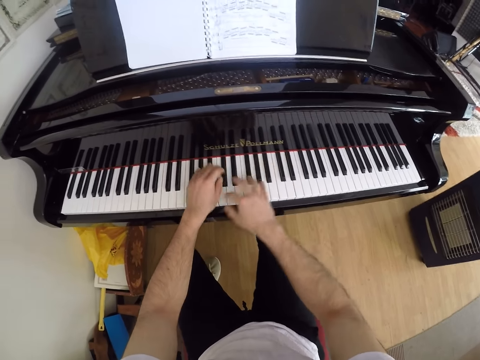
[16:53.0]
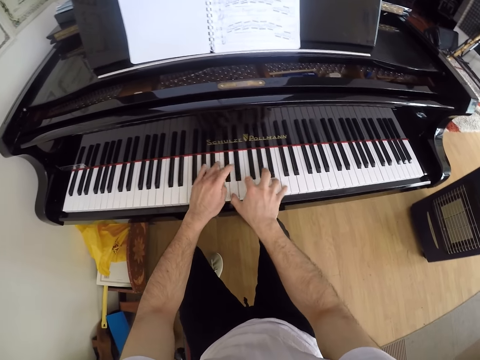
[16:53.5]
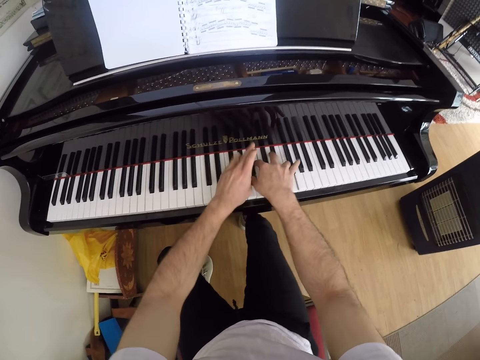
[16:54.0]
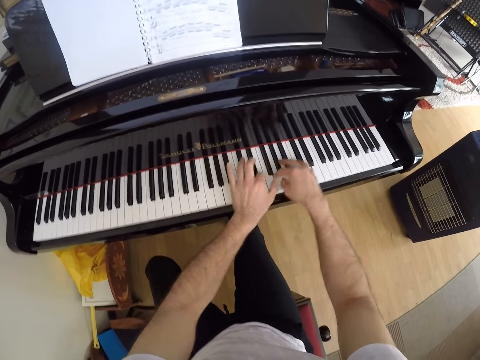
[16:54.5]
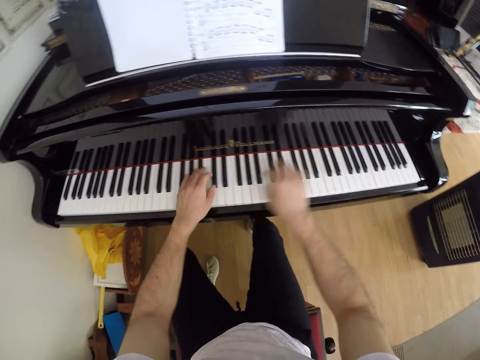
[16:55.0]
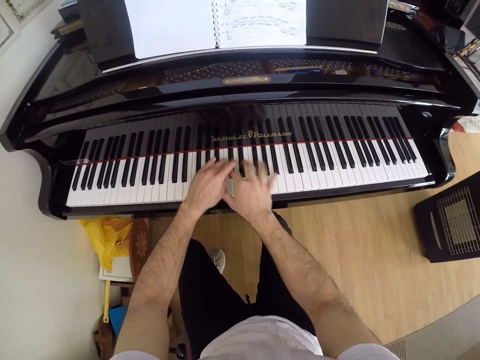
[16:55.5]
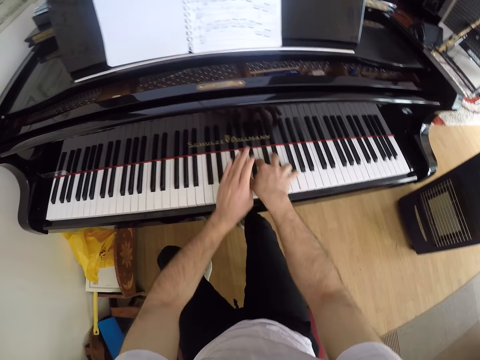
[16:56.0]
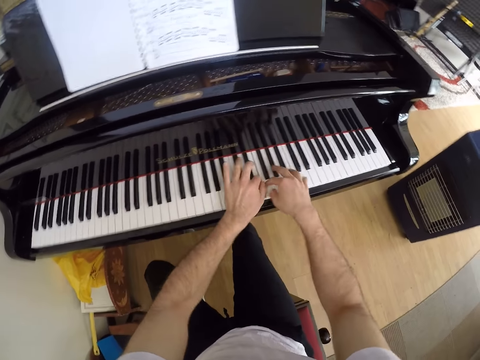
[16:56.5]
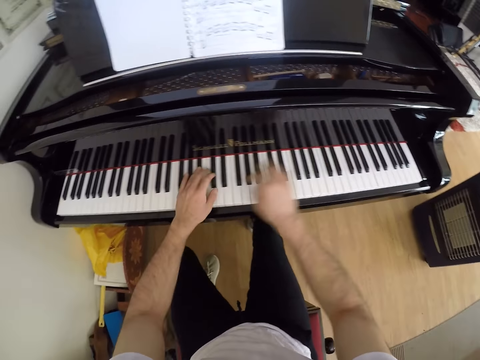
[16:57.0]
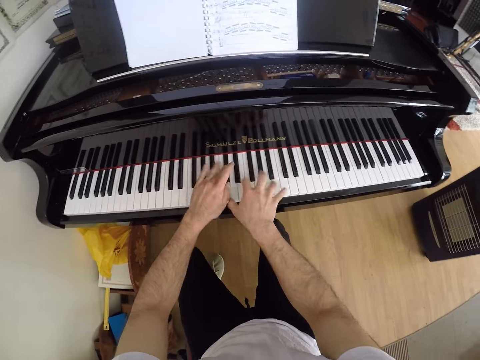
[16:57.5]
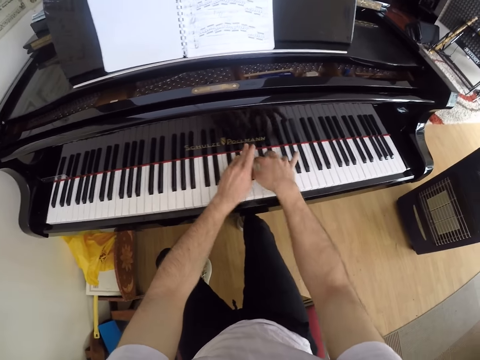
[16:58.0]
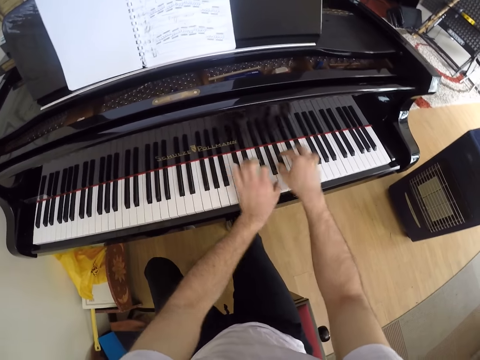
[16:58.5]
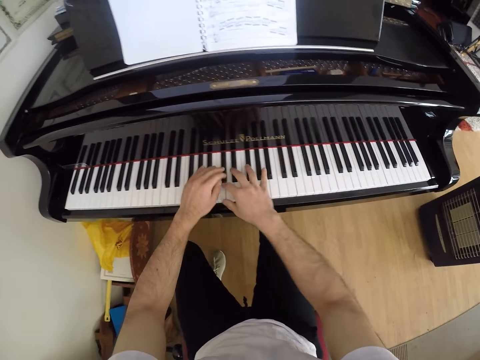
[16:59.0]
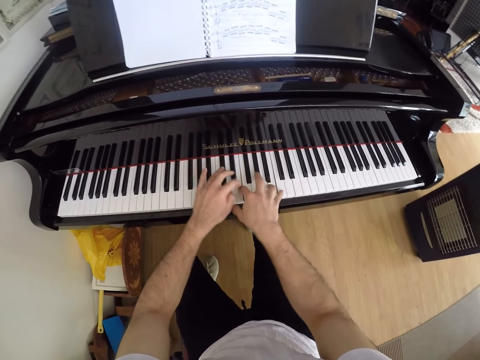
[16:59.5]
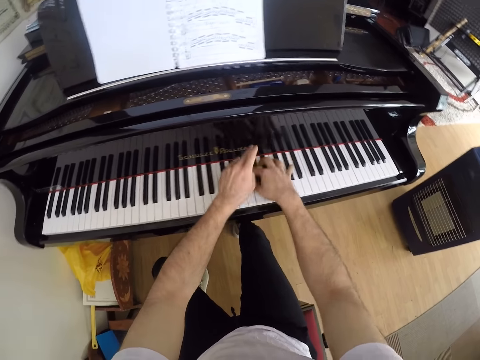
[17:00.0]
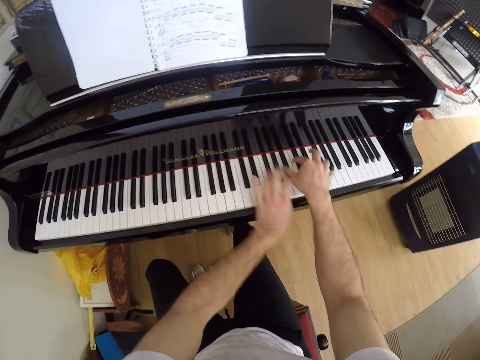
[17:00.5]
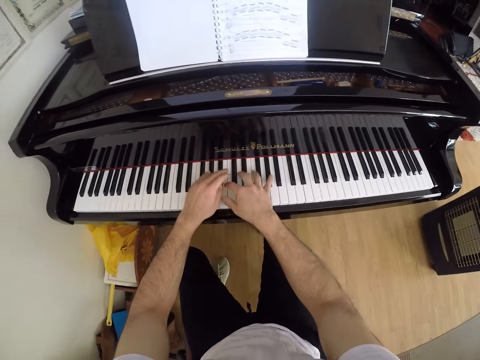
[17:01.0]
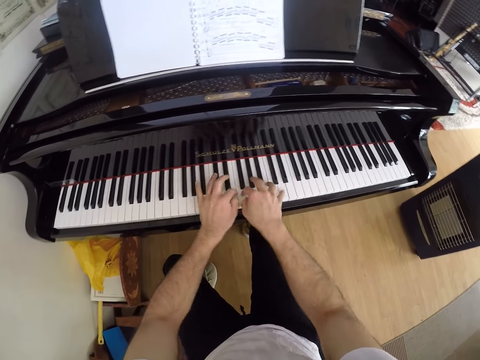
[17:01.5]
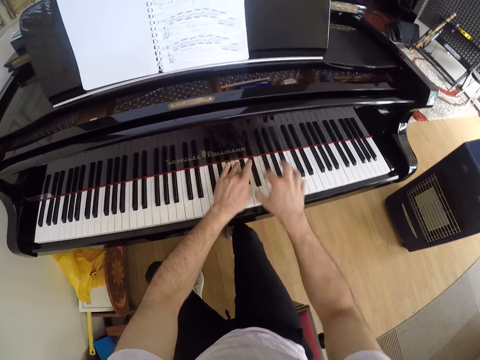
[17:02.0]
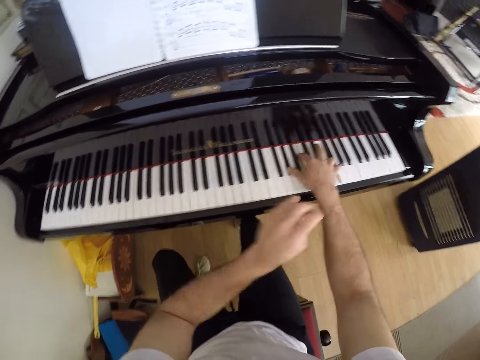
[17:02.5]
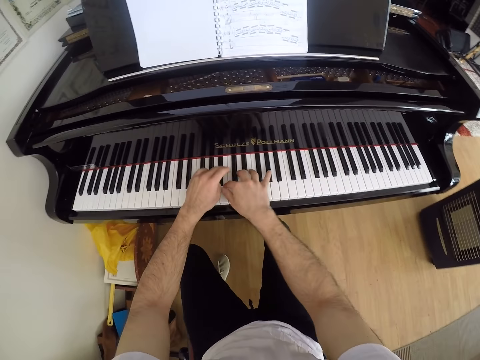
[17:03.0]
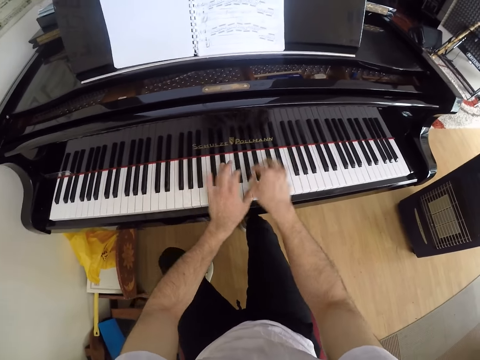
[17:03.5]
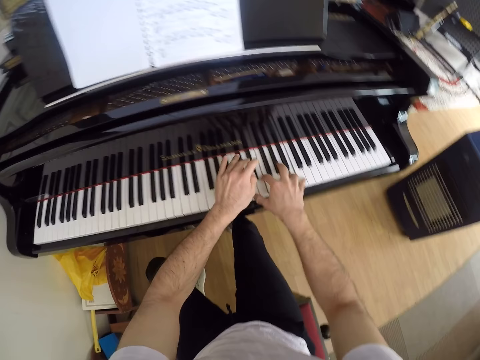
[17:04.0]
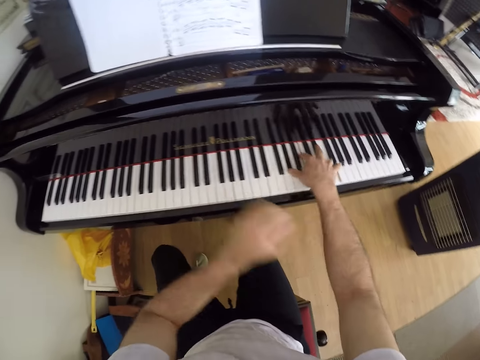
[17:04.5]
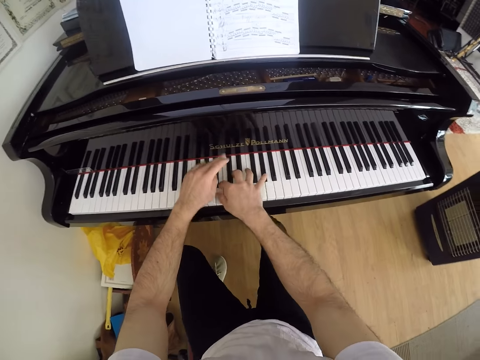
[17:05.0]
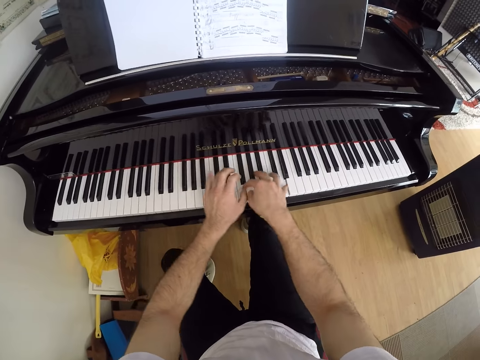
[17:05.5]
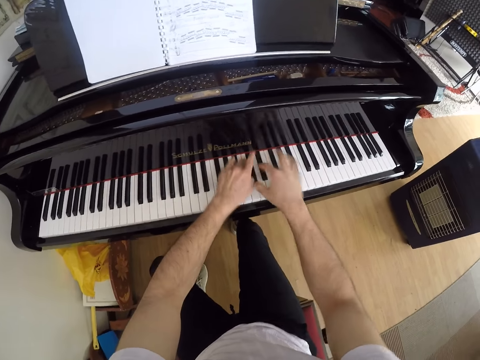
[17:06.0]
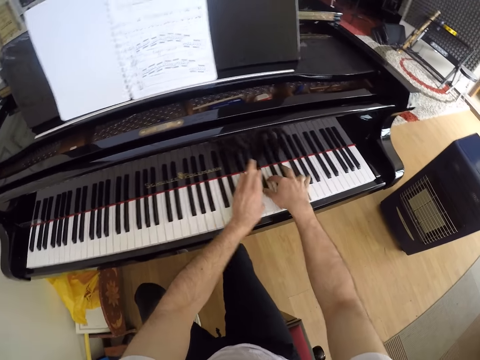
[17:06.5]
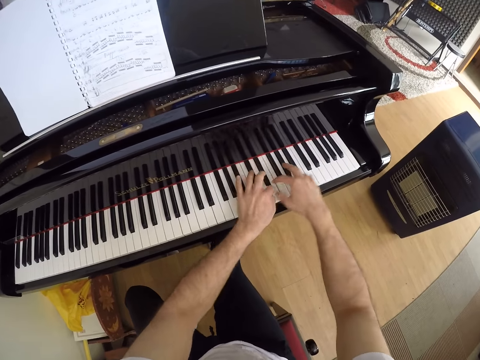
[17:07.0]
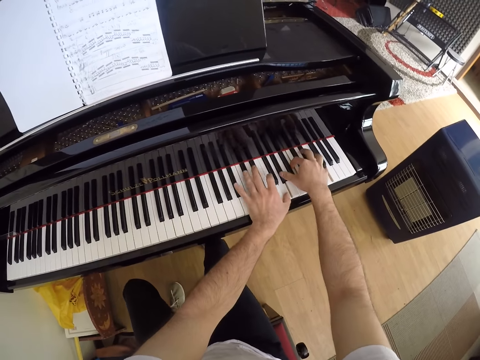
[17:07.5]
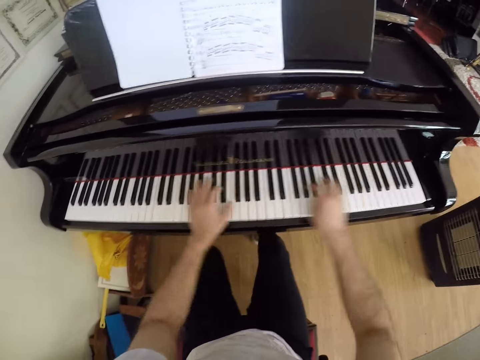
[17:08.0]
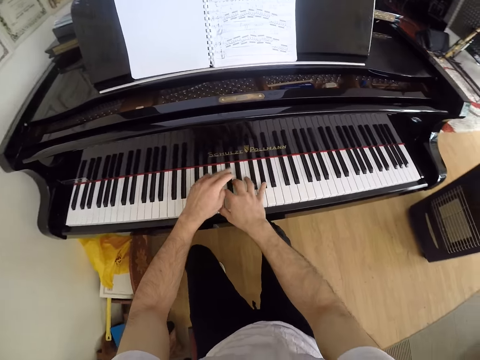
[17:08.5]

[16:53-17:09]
The camera wearer lifts a hand. They play the piano. They lift a hand. They play the piano. They remove a hand from the keys. They play the piano. They remove a hand from the keys. They play the piano. They lift a hand. They play the piano. They remove a hand from the keys. They play the piano.

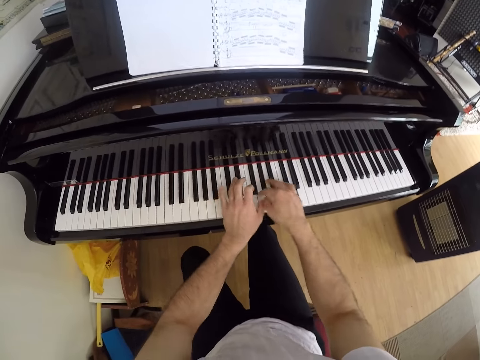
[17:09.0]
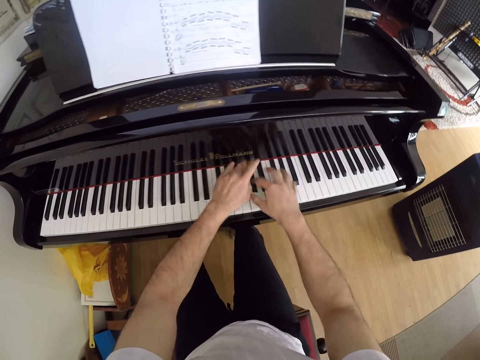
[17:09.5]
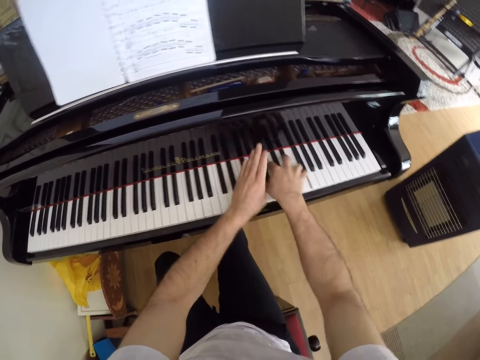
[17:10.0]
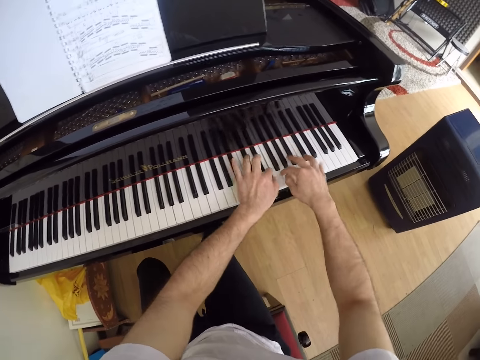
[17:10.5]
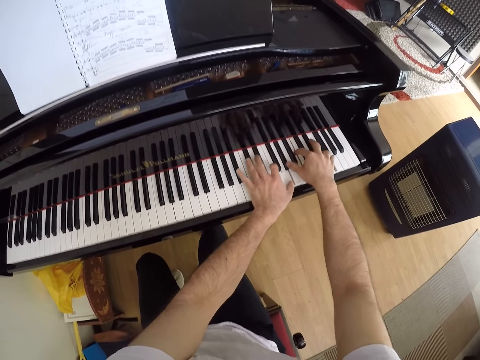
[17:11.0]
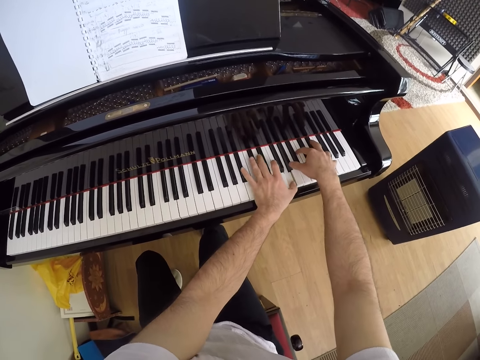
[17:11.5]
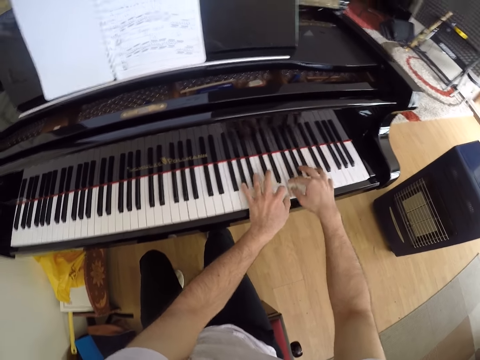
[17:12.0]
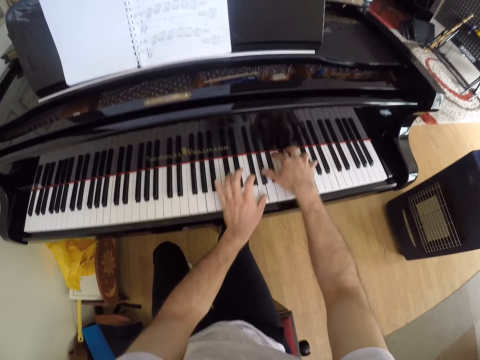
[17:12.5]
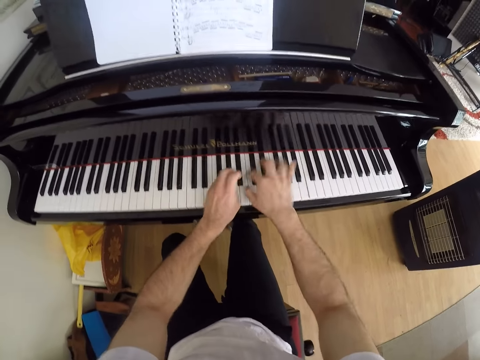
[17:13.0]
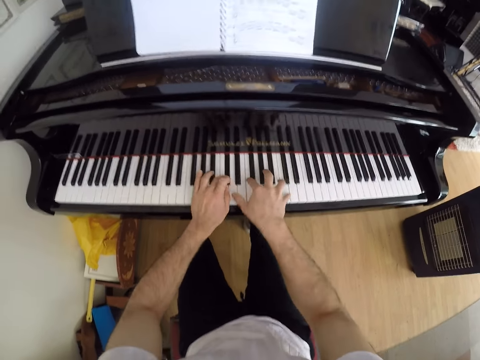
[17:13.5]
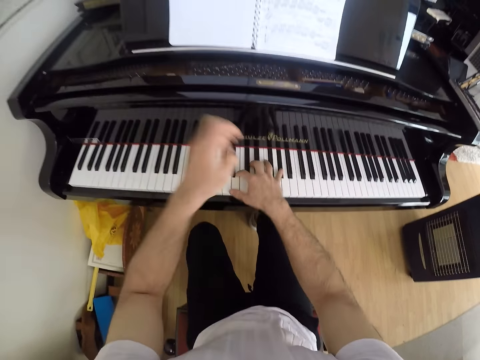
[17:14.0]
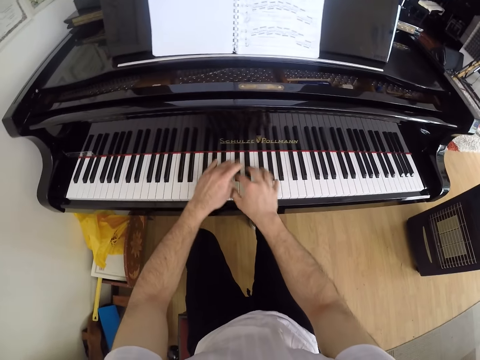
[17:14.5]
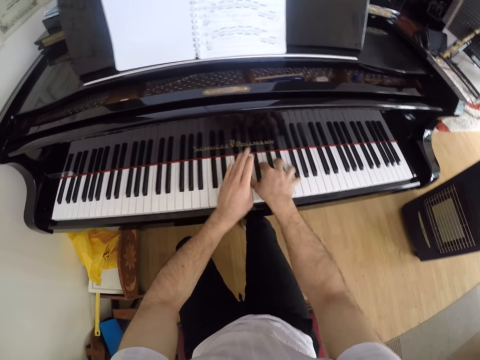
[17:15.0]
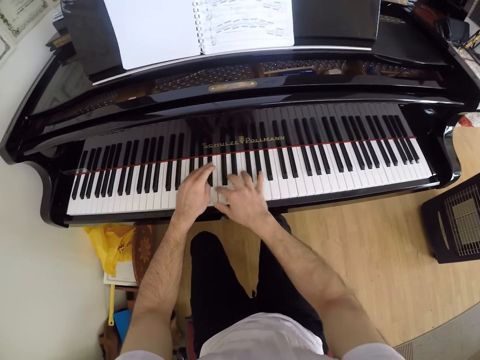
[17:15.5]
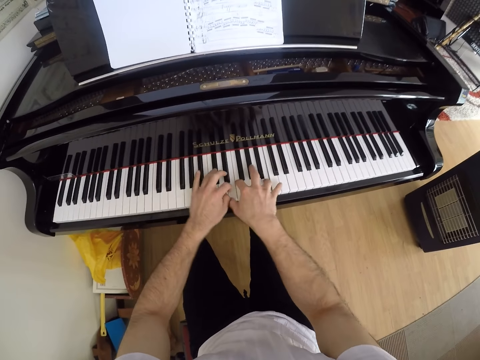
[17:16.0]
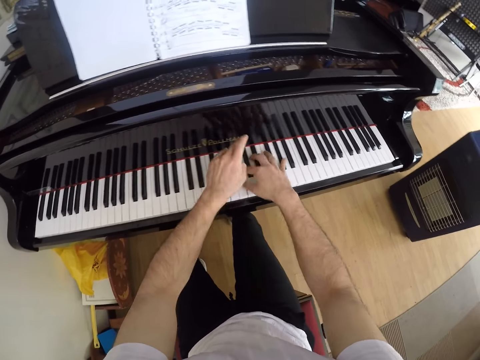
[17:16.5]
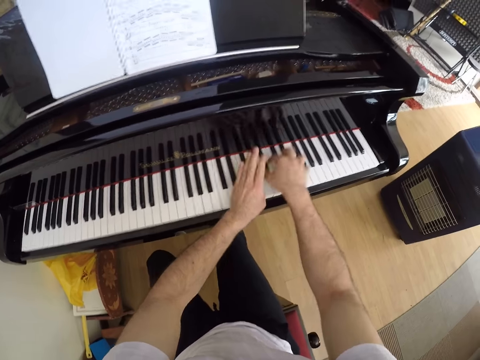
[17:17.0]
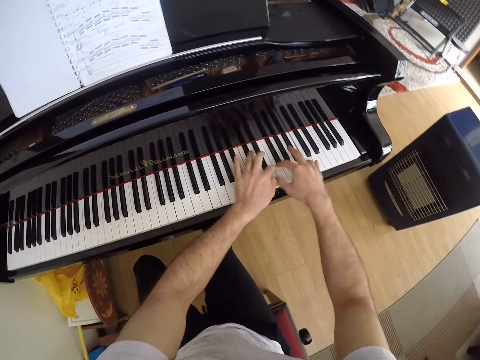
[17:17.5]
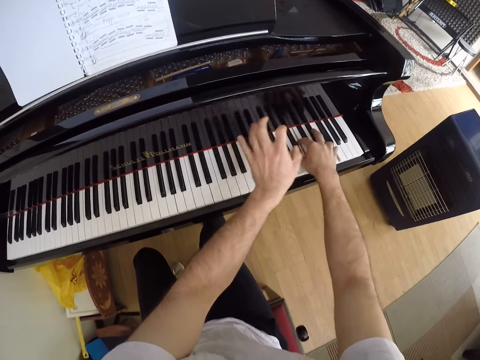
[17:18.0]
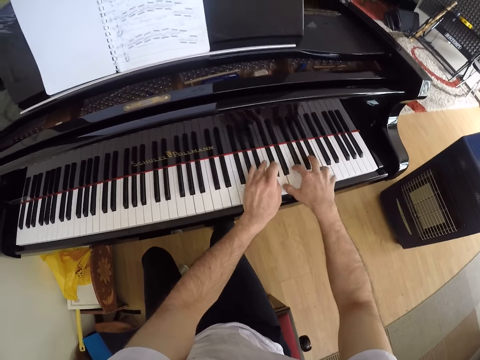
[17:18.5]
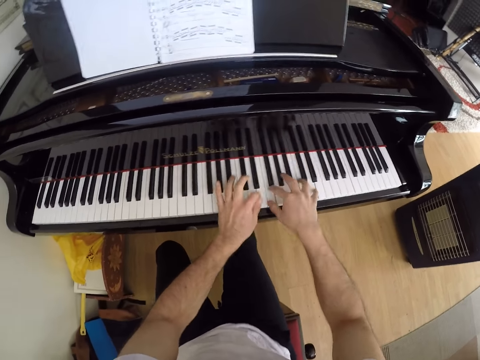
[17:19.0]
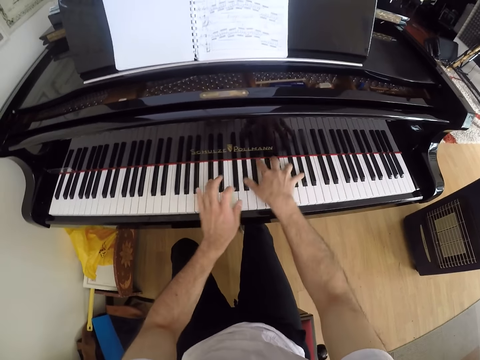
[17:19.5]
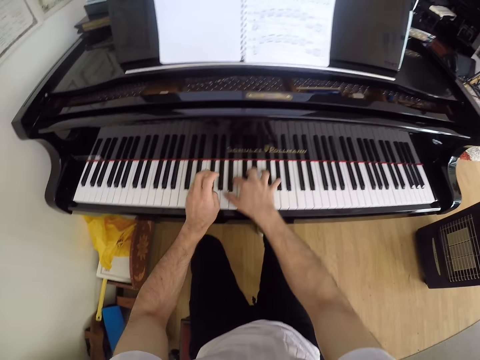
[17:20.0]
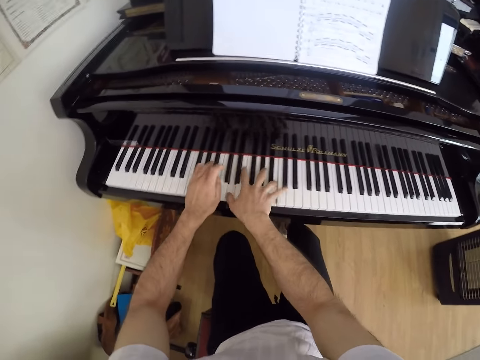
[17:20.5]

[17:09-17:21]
The camera wearer raises a hand. They play the piano.
